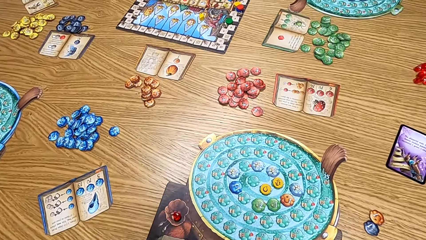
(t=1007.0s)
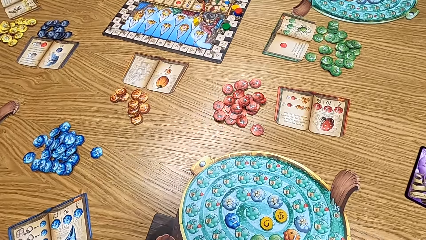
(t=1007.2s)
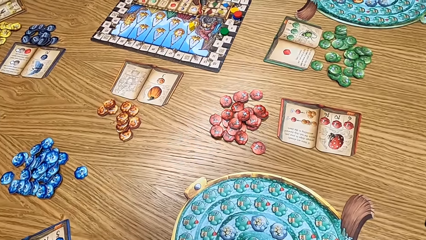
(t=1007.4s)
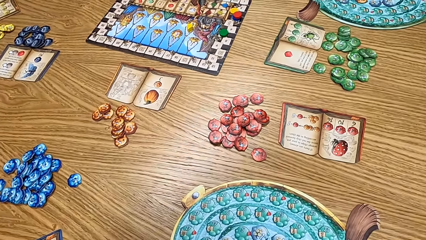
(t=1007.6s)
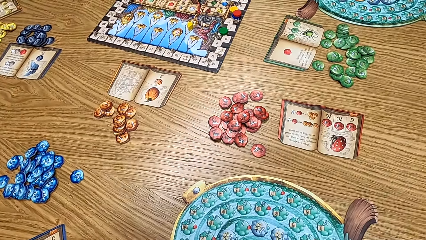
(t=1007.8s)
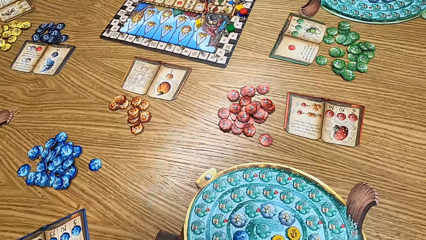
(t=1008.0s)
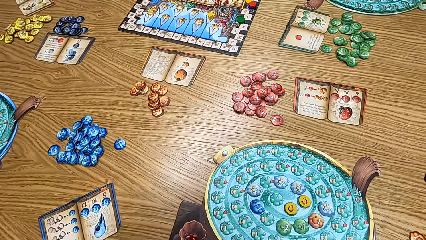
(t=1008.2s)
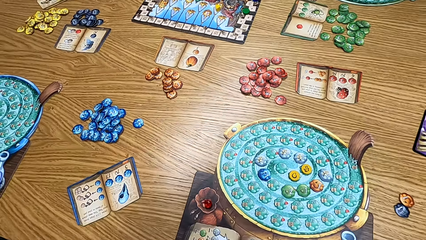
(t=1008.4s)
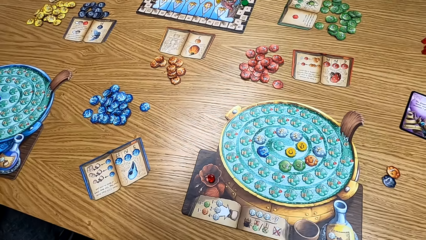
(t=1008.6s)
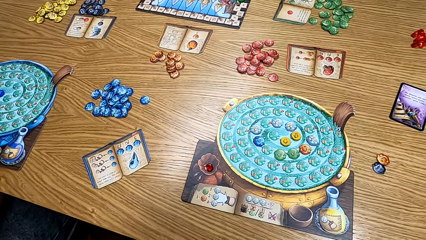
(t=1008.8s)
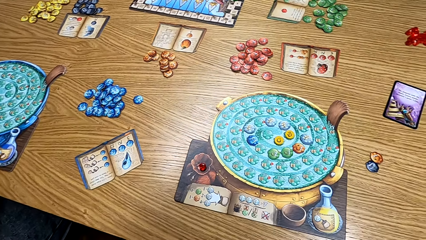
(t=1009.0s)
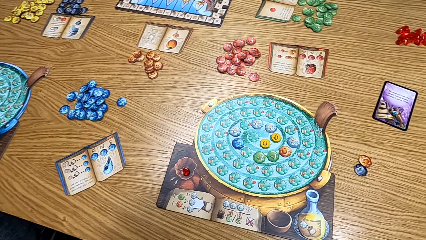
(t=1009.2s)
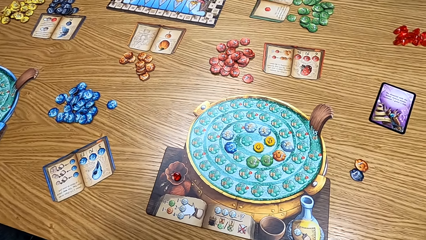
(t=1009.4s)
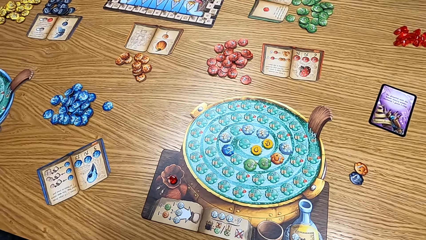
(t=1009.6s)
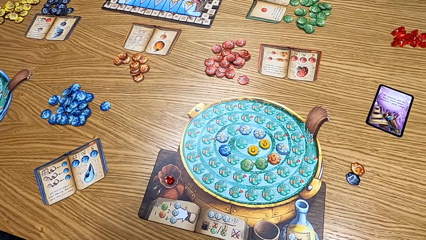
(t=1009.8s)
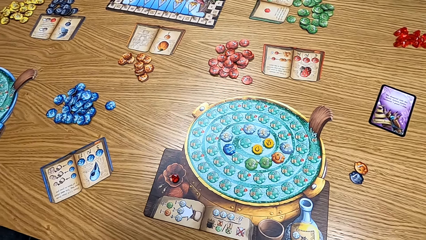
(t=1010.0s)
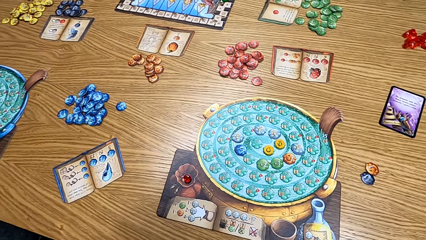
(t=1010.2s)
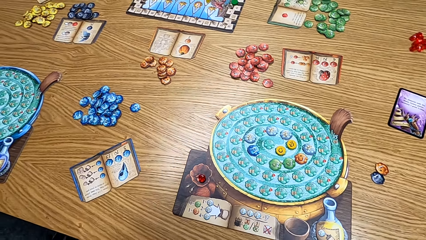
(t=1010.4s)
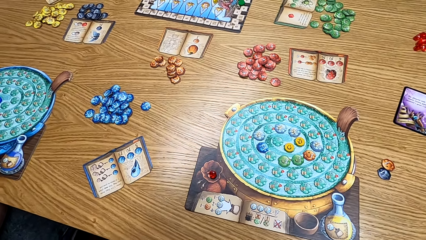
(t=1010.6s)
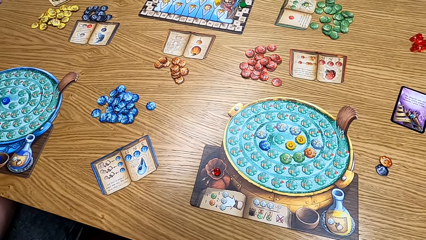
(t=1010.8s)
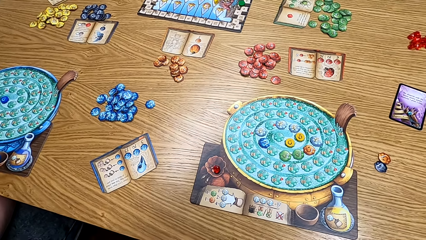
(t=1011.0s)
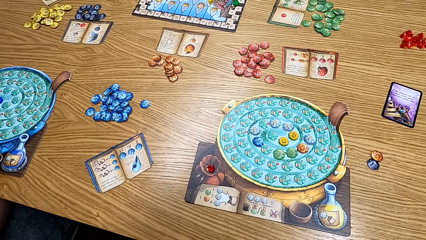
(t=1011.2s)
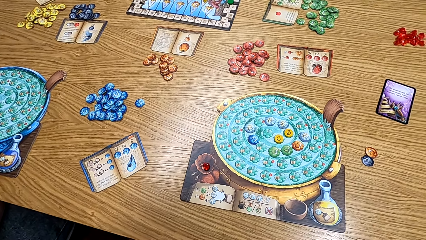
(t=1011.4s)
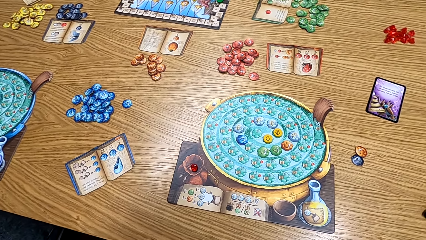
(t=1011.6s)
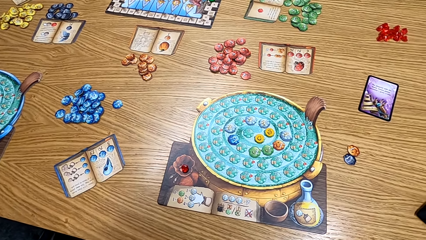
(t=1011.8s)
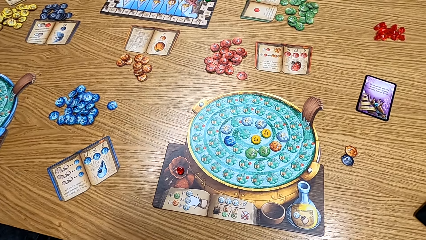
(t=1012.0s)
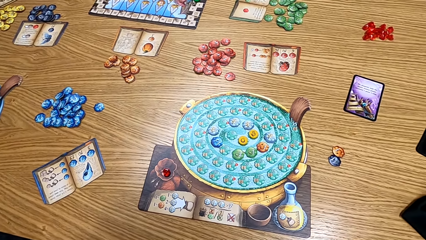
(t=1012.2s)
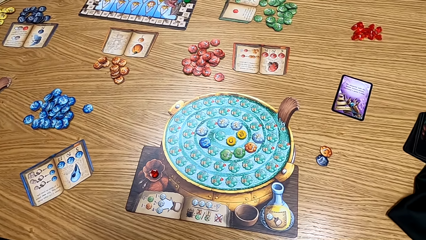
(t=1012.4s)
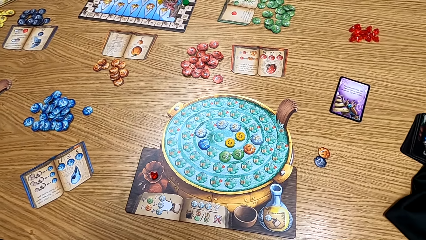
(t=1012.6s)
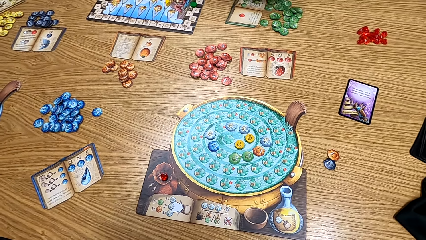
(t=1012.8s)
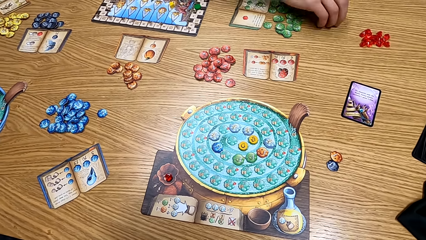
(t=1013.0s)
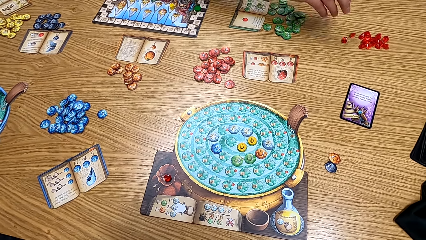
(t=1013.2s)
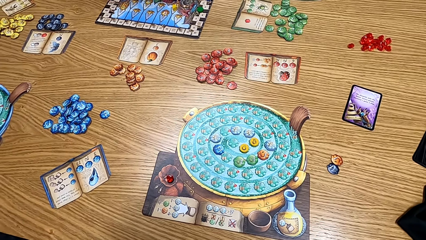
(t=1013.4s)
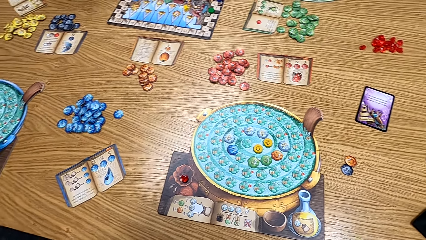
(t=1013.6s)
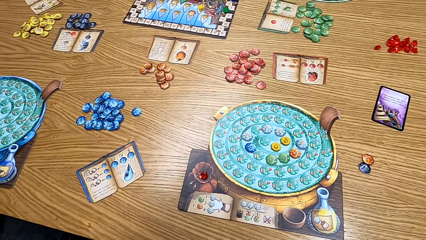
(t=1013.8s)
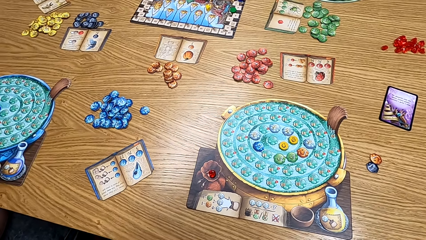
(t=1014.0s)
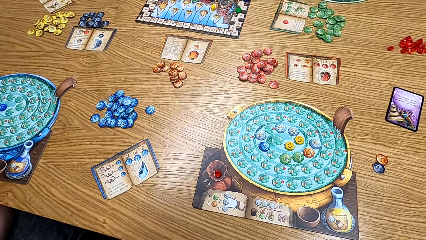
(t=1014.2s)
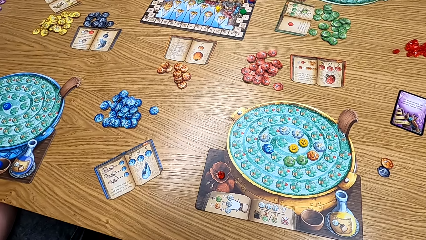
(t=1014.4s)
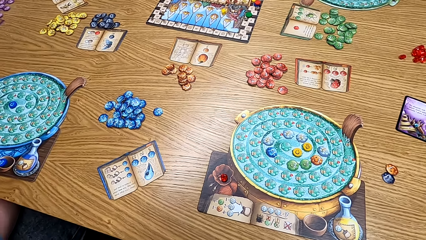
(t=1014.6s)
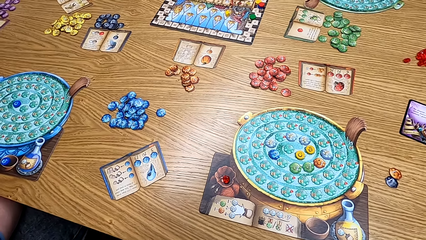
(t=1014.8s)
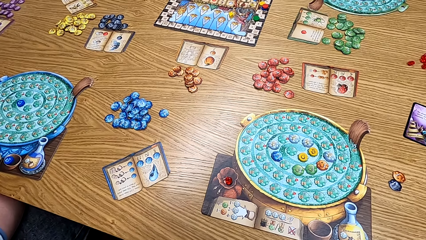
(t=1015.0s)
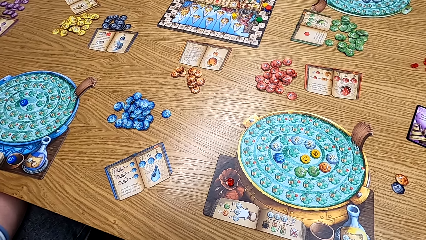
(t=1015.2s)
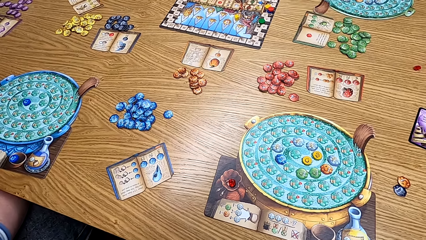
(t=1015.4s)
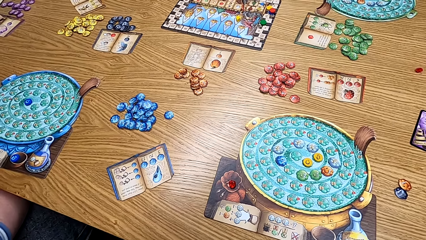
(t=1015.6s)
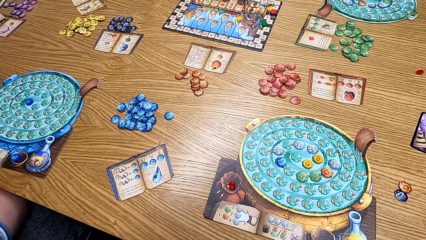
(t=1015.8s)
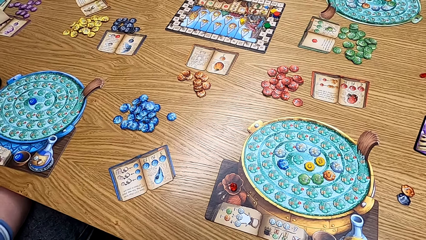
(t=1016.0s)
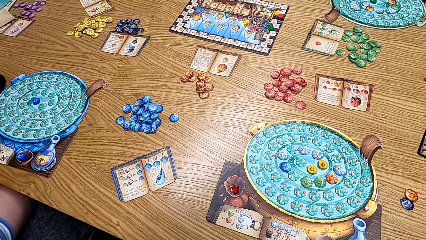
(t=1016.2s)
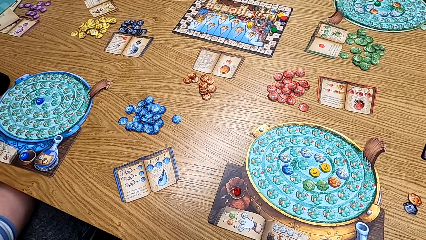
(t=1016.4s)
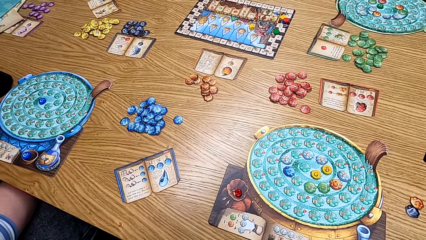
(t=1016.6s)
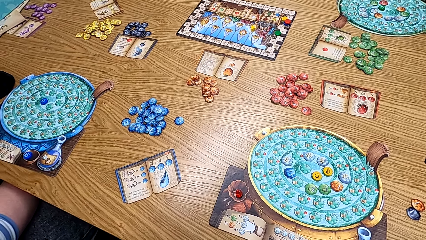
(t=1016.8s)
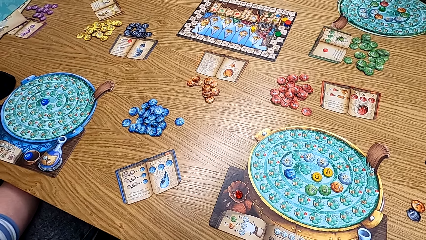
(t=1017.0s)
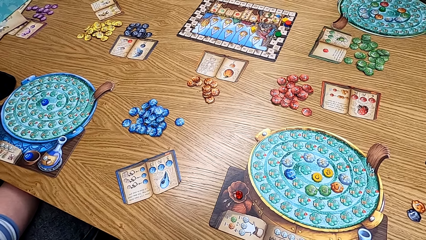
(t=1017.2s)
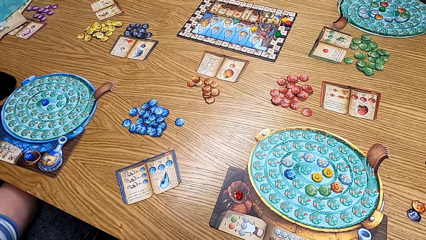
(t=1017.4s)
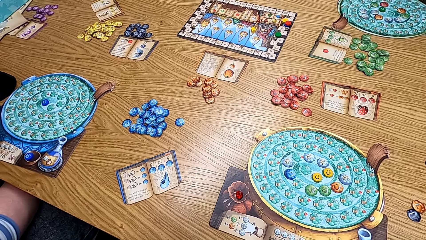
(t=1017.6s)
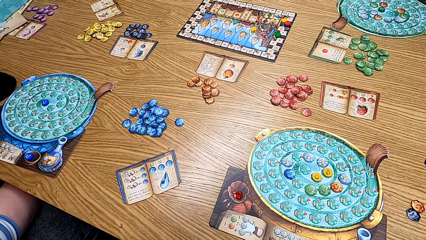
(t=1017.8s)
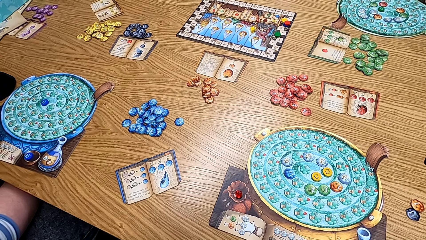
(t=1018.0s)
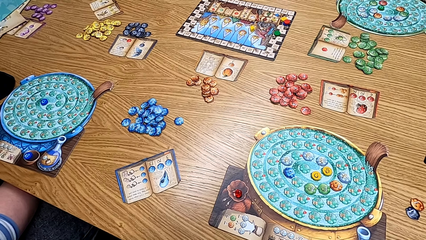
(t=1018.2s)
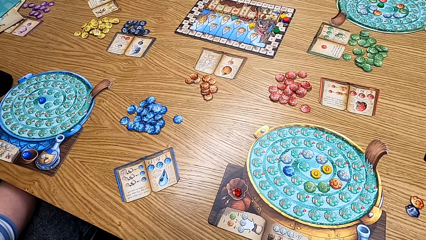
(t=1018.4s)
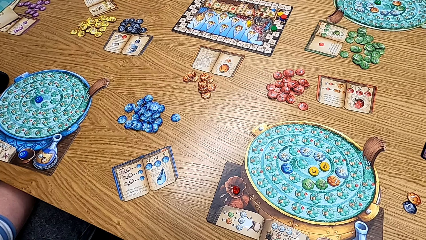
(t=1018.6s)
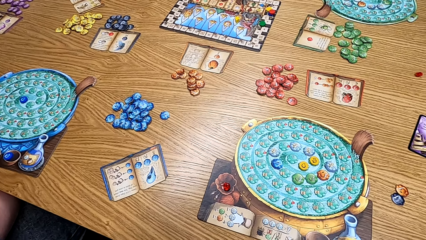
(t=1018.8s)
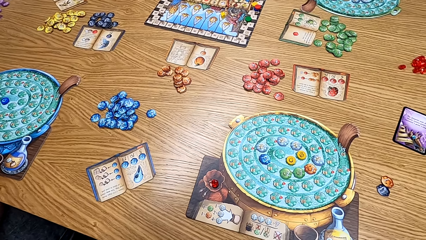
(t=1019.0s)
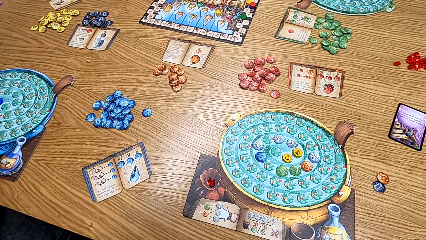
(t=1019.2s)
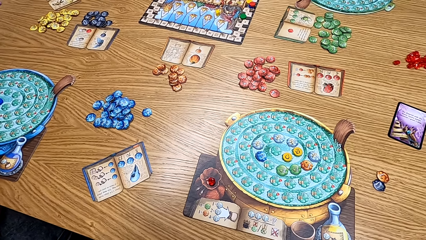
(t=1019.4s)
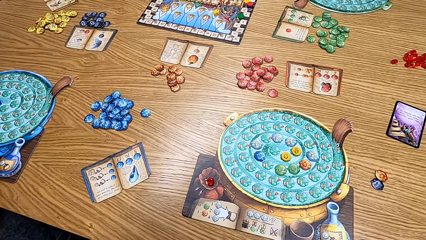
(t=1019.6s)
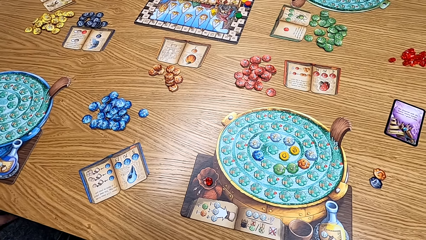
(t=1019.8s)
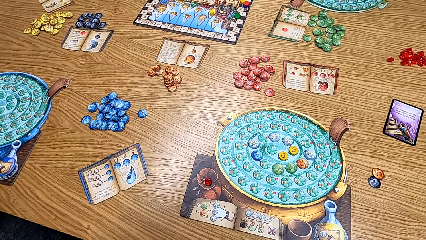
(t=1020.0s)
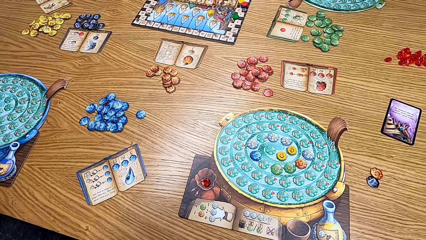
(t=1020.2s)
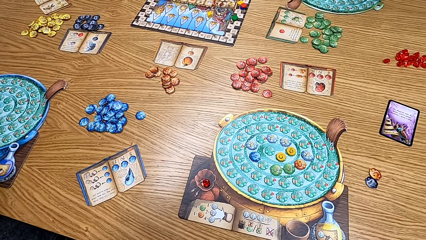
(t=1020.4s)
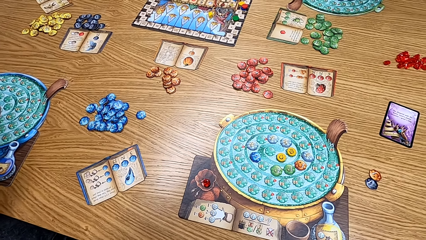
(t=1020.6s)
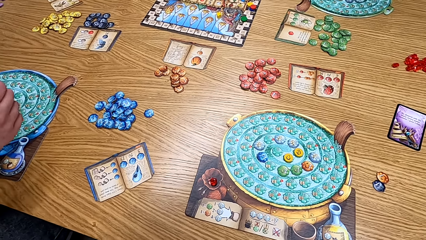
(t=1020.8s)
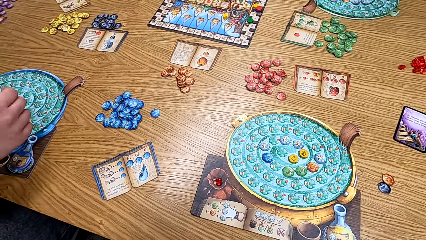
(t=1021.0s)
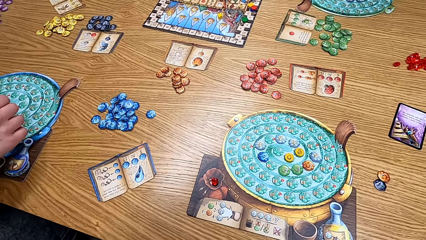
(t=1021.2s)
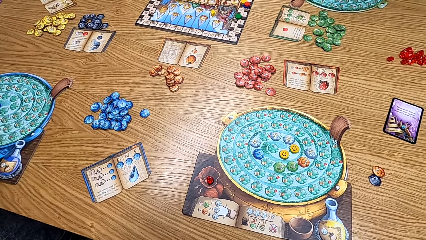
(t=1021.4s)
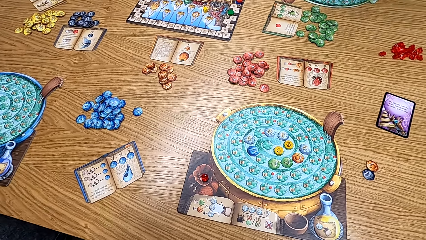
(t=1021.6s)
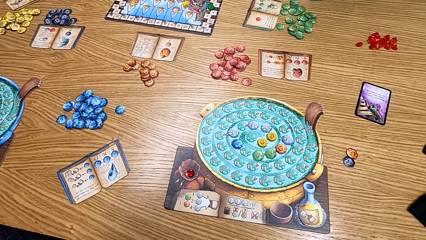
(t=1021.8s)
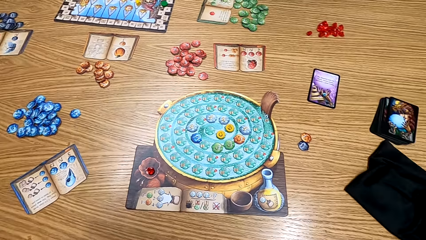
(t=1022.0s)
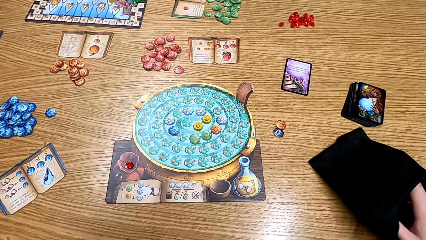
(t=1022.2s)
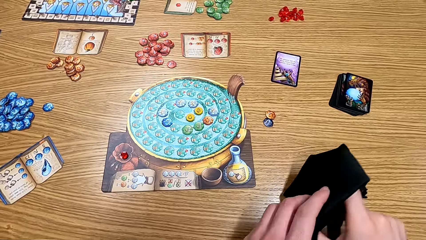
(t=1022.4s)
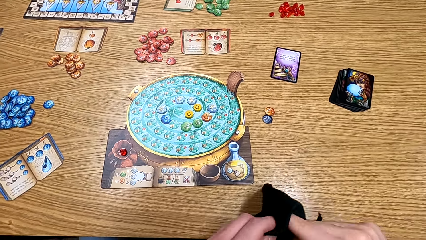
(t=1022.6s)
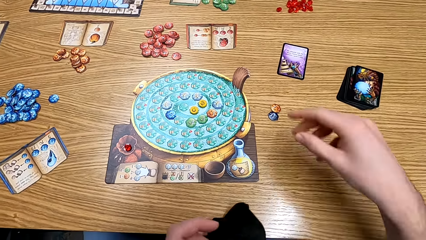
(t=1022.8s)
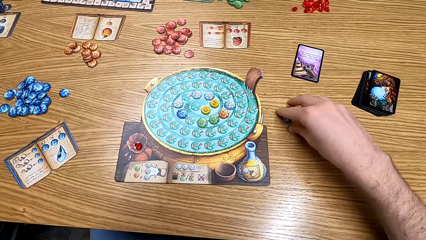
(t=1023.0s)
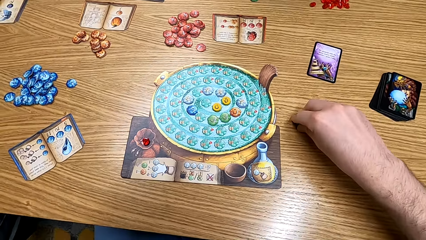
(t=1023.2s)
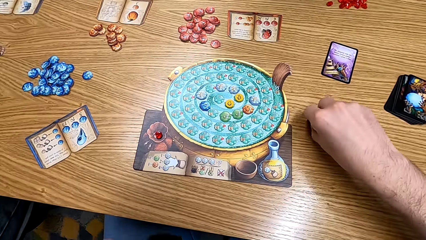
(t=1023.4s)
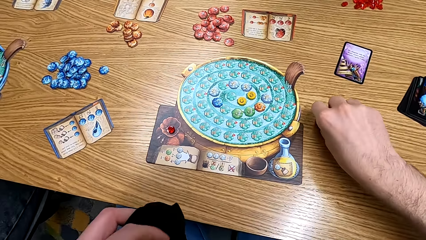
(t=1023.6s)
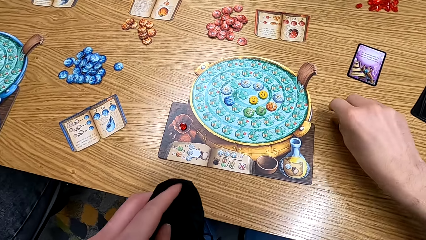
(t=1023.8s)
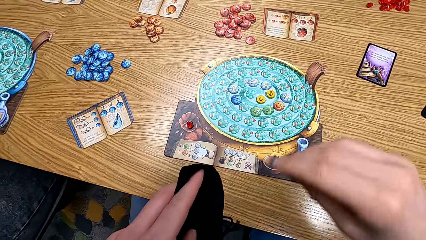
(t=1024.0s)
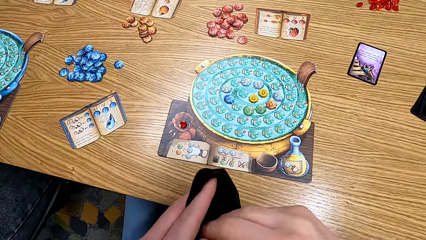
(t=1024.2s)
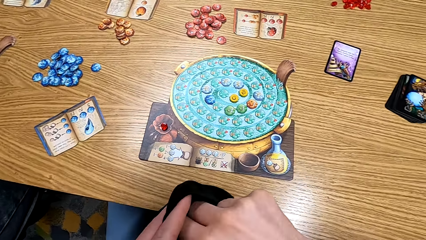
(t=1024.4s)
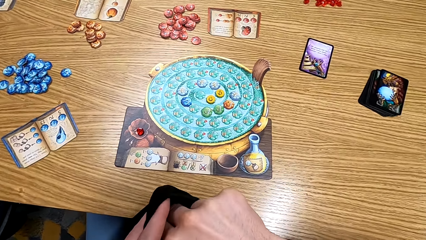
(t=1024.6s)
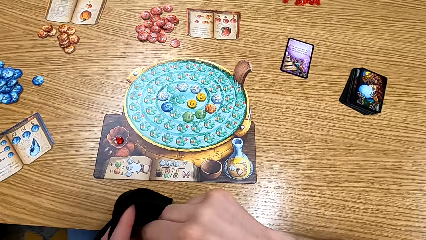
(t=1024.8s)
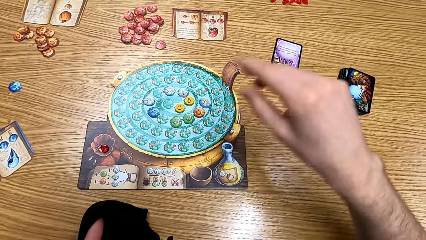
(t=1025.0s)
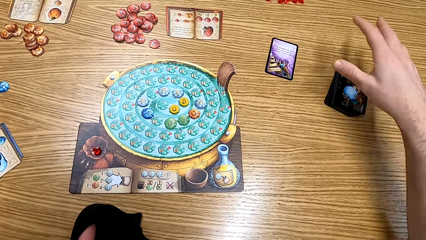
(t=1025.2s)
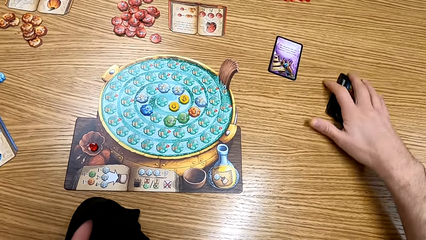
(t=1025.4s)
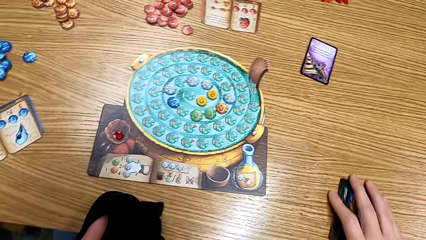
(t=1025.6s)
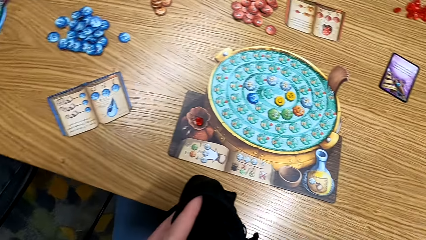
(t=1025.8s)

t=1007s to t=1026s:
A lady throws the token on the table. The camera wearer looks at the table. They touch the bag and pick up the back bag. They pick up the token from the table.
